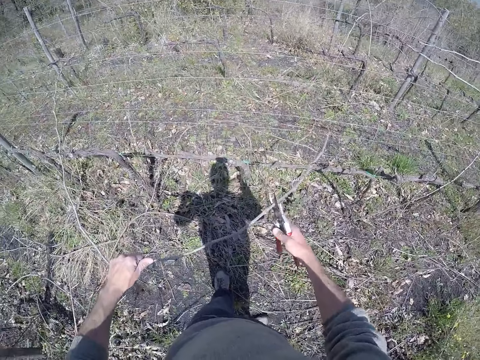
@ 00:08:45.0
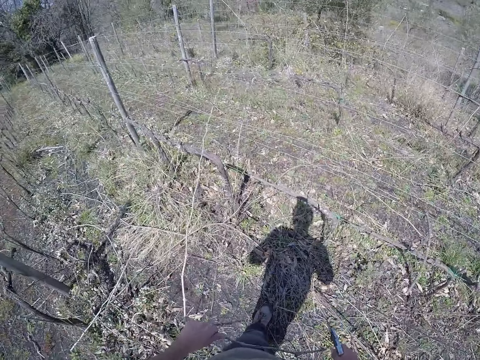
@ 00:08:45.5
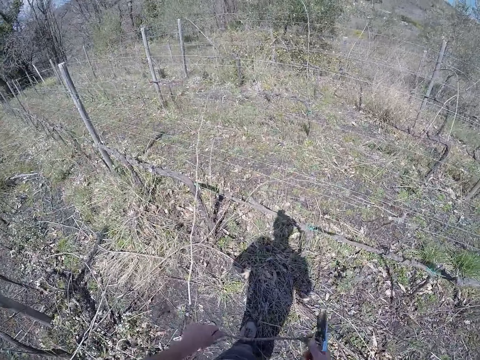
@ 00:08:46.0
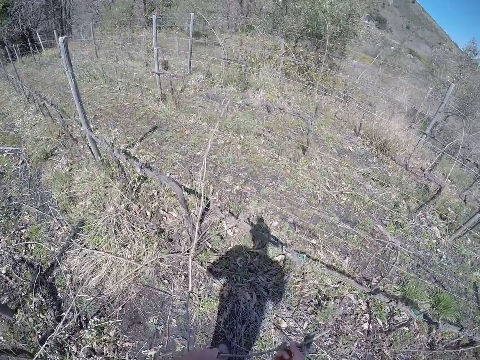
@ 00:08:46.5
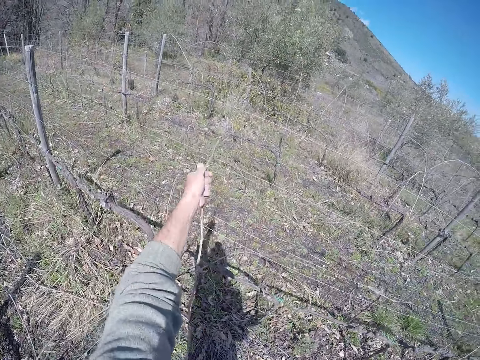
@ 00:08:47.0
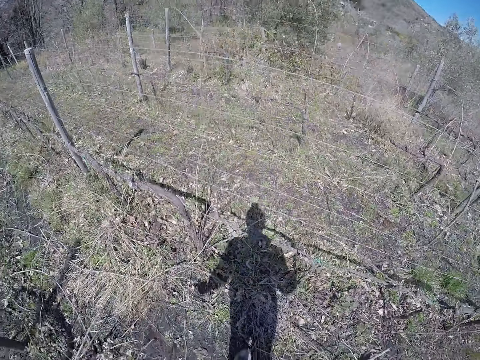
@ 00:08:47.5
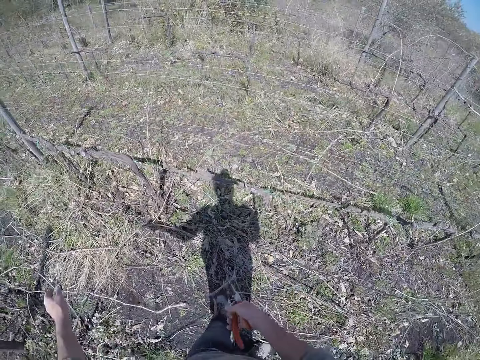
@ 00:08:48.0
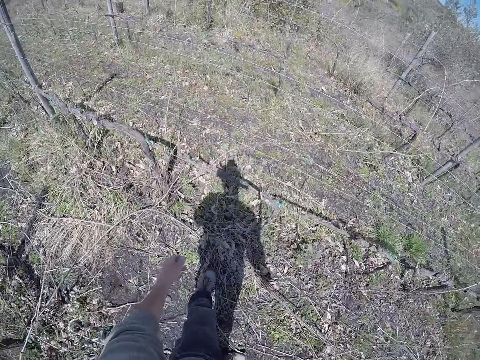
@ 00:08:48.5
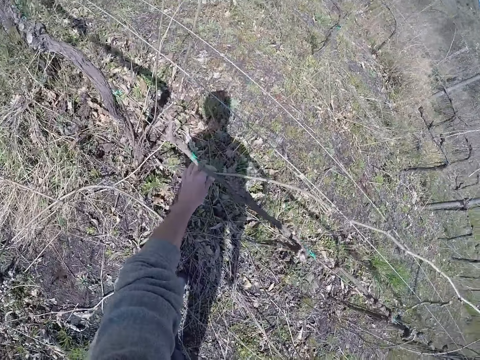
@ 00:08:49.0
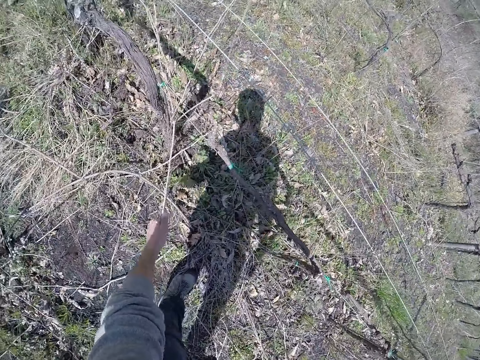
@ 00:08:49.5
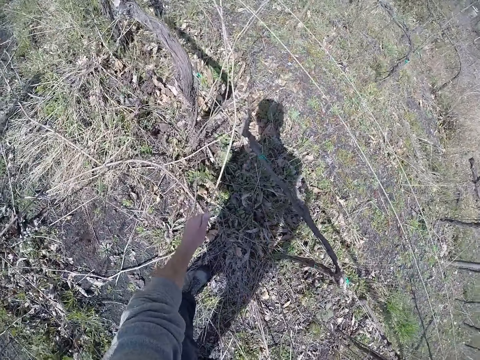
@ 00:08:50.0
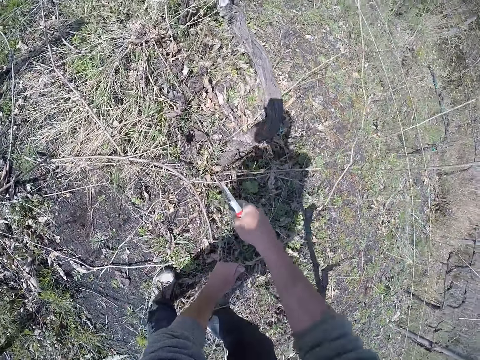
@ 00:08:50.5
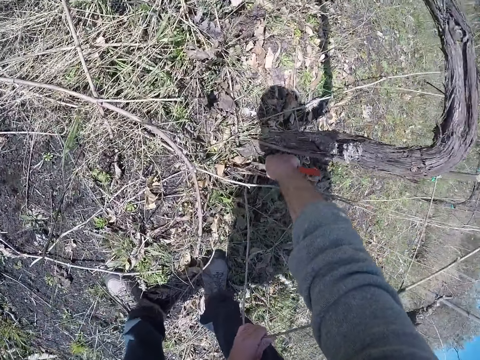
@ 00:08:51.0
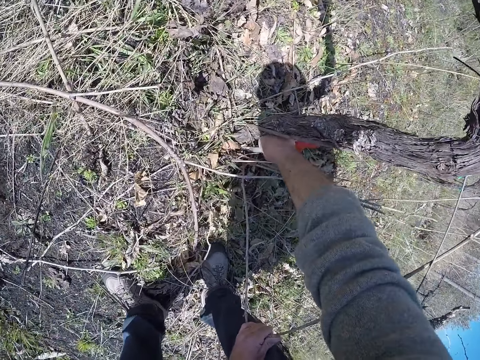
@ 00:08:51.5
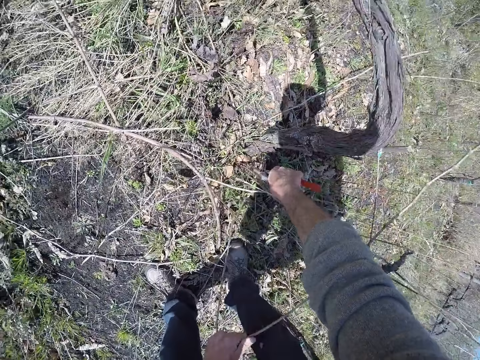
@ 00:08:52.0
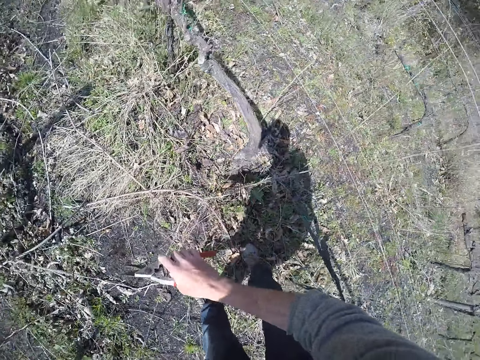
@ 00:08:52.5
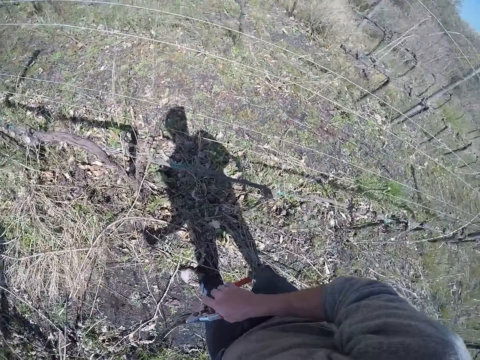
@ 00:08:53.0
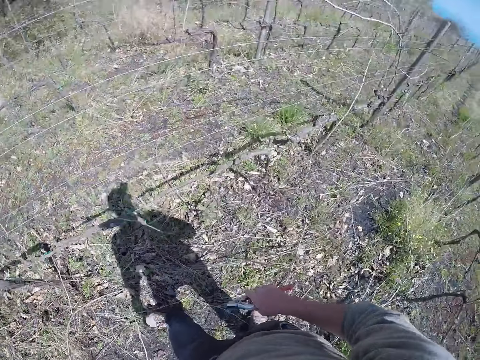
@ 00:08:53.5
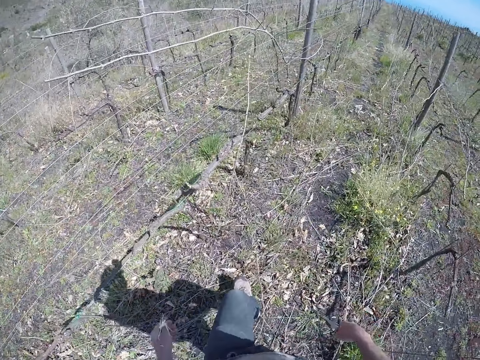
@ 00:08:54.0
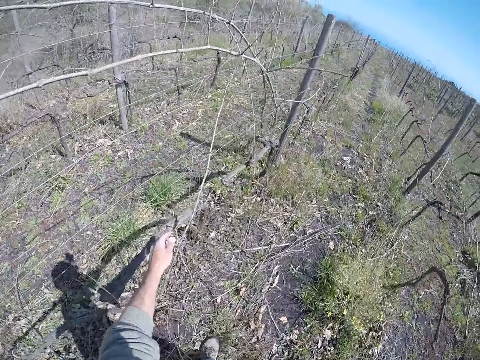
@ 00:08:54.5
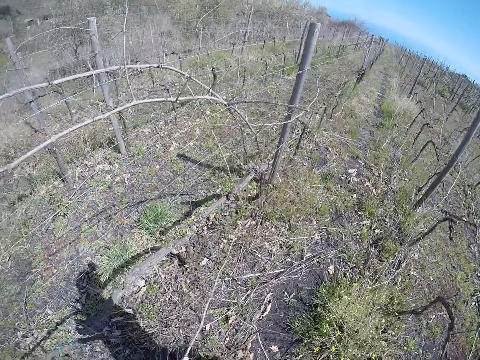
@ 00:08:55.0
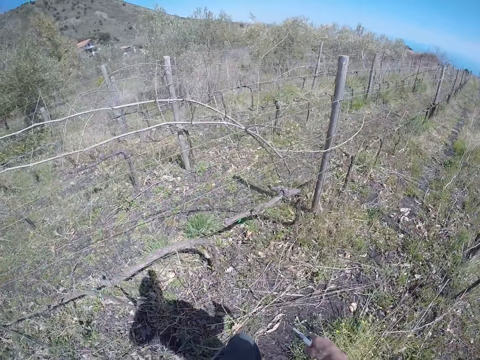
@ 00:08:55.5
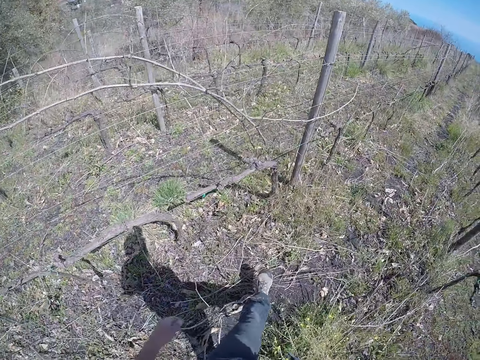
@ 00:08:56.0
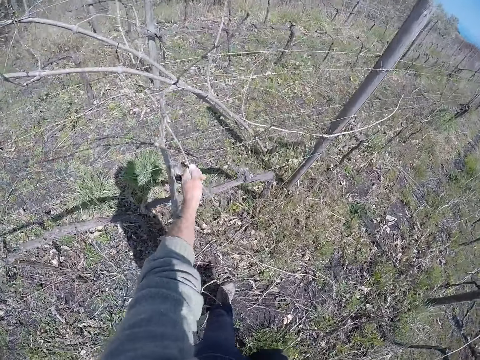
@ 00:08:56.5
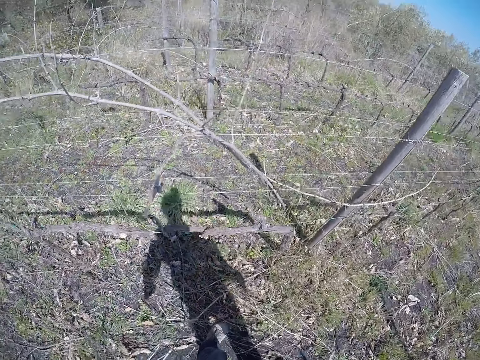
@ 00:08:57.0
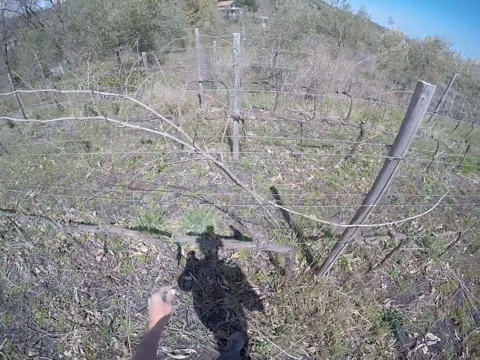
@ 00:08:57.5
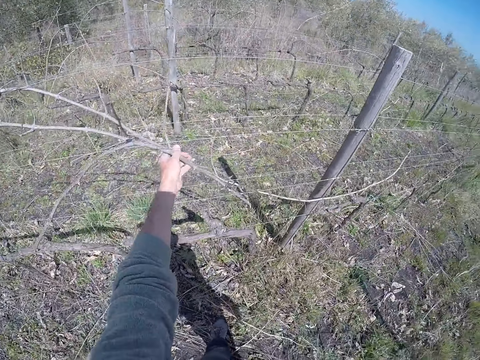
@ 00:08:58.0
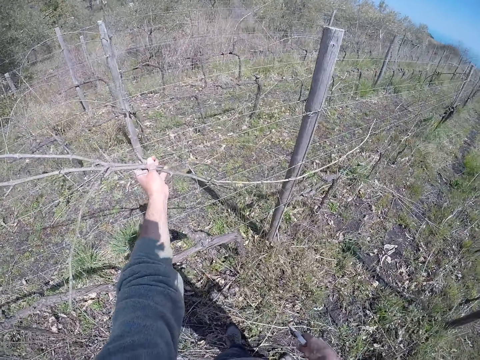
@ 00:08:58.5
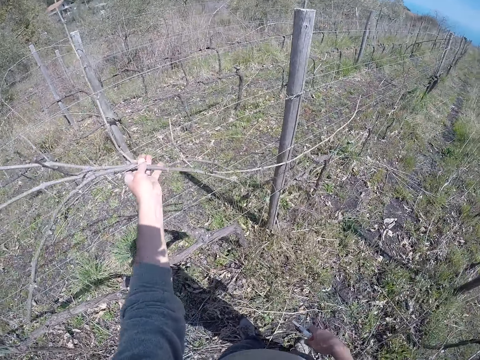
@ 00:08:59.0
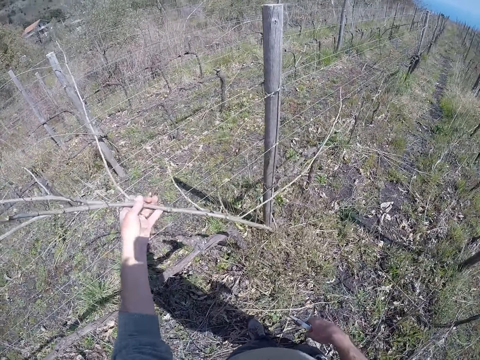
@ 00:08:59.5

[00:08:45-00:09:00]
The camera wearer holds the stick on the barbed wire with his right hand. He pulls the stick from the barbed wire with his left hand. He drops the stick on the ground with both hands. He pulls a stick from the soil with his left hand. He picks sticks. He cuts the stick in the soil with the side cutter in his right hand. He drops the stick on the ground with his left hand. He picks a stick from the barbed wire with his left hand. He drops the stick on the ground with his left hand. He picks a stick from the barbed wire with his left hand. He drops the stick on the ground with his left hand. He picks some sticks from the barbed wire with his left hand.

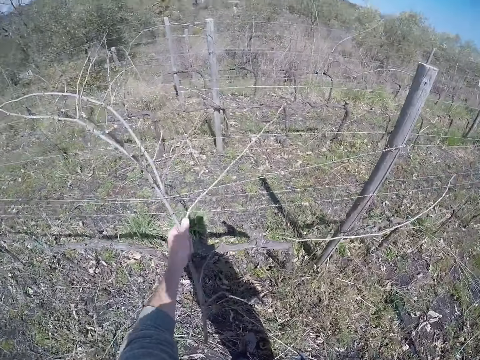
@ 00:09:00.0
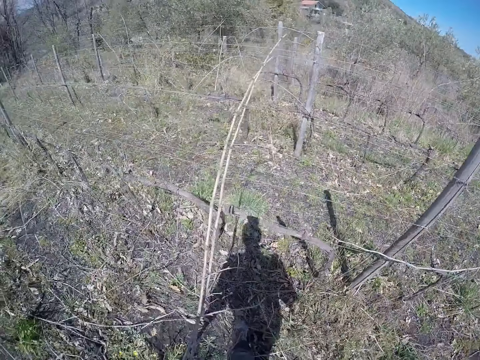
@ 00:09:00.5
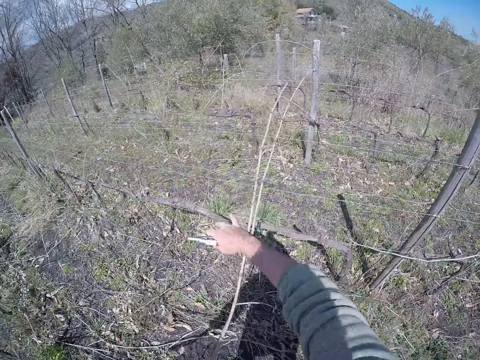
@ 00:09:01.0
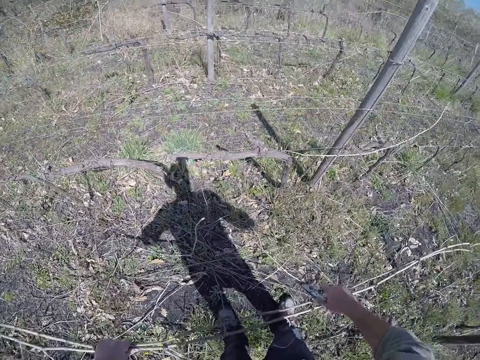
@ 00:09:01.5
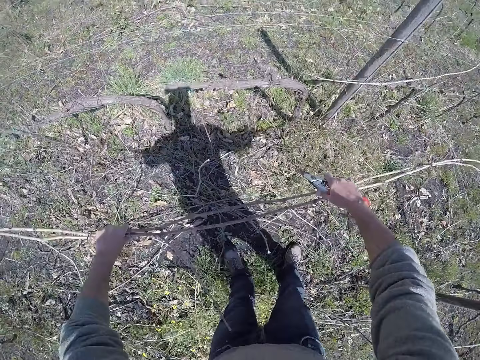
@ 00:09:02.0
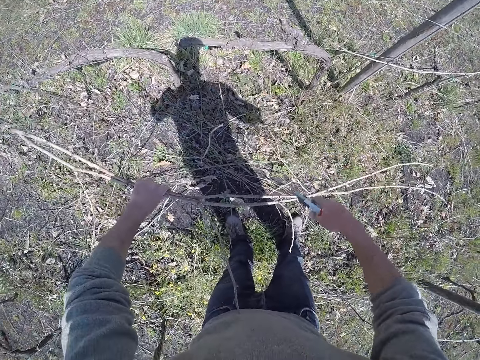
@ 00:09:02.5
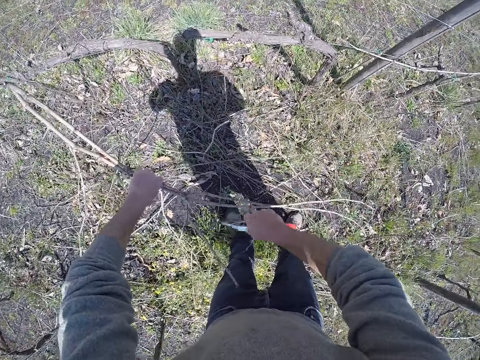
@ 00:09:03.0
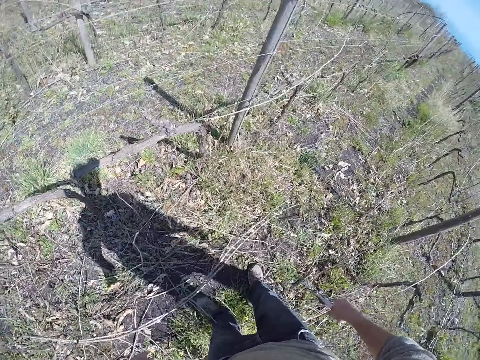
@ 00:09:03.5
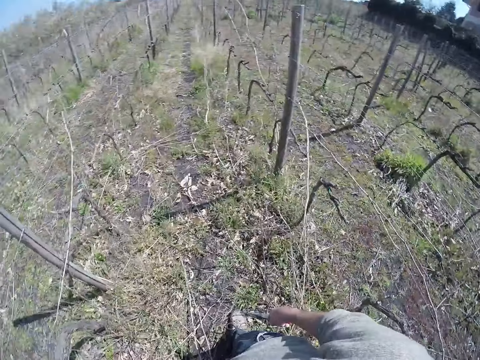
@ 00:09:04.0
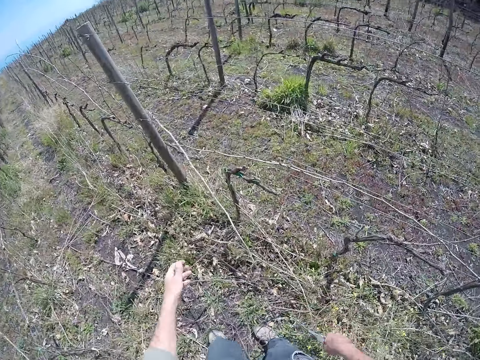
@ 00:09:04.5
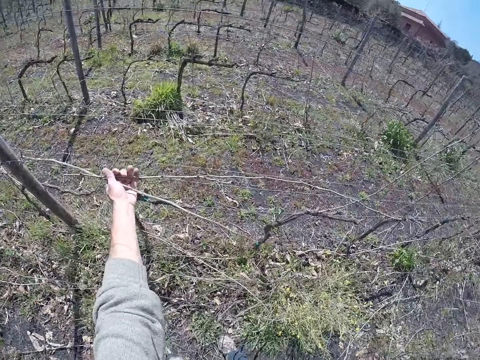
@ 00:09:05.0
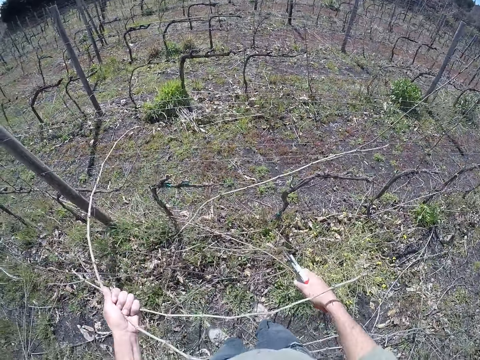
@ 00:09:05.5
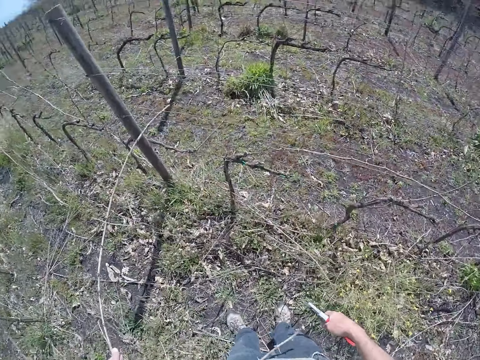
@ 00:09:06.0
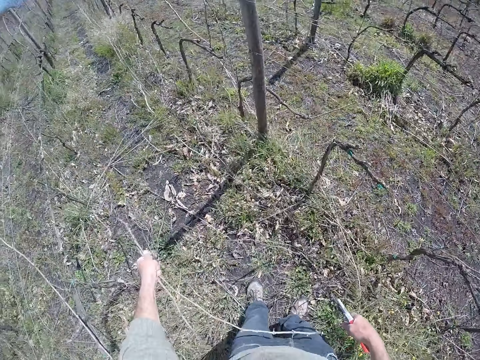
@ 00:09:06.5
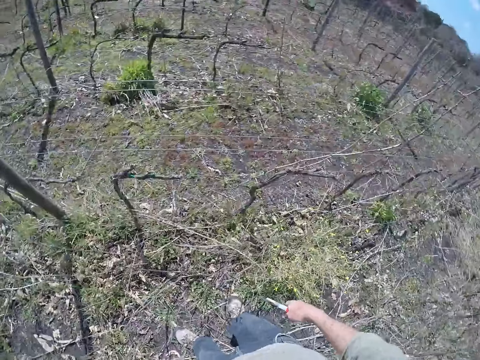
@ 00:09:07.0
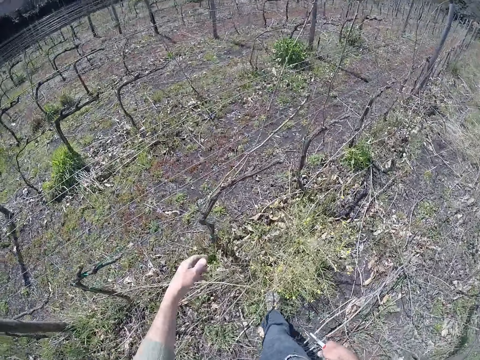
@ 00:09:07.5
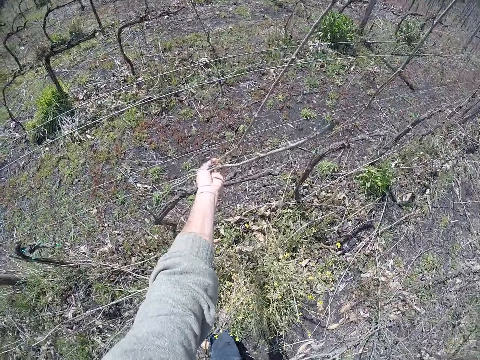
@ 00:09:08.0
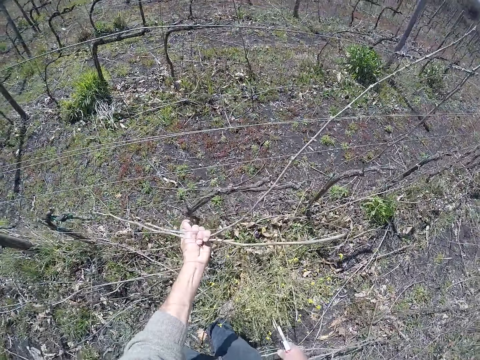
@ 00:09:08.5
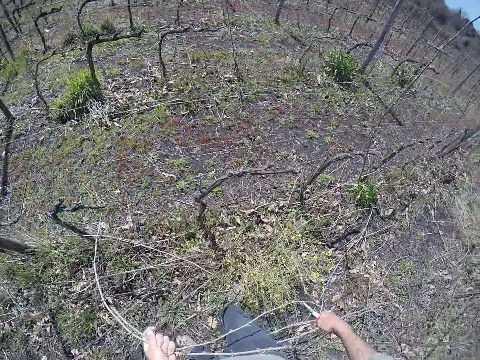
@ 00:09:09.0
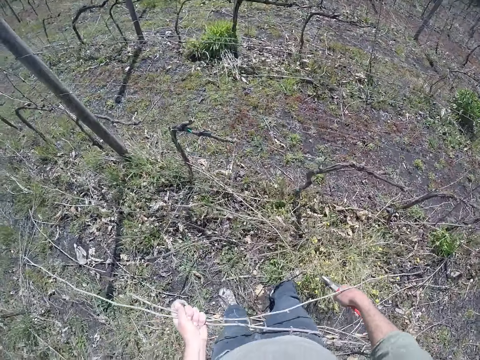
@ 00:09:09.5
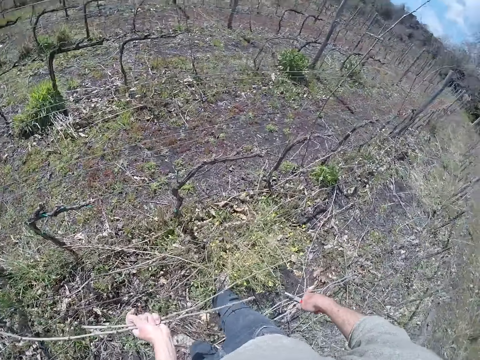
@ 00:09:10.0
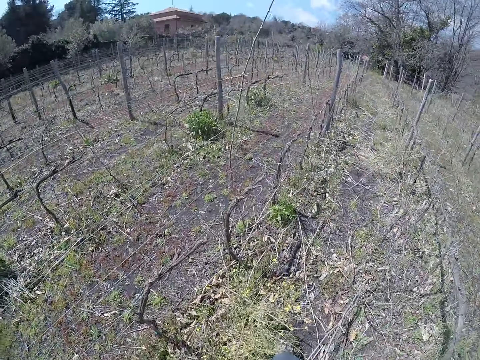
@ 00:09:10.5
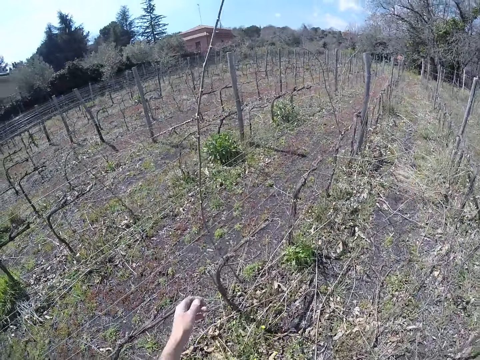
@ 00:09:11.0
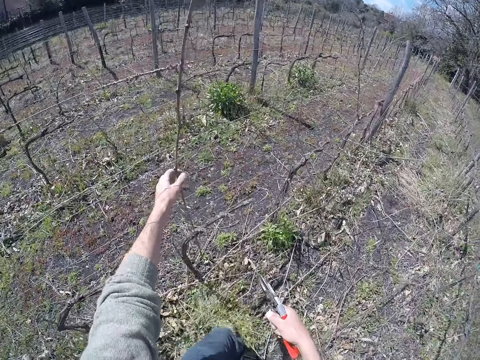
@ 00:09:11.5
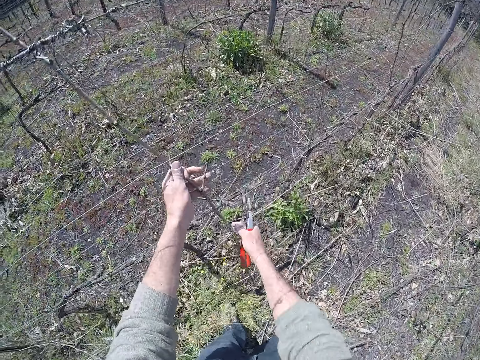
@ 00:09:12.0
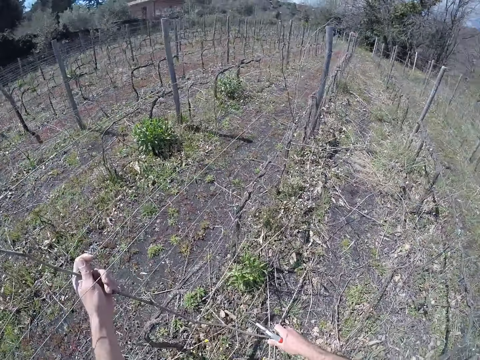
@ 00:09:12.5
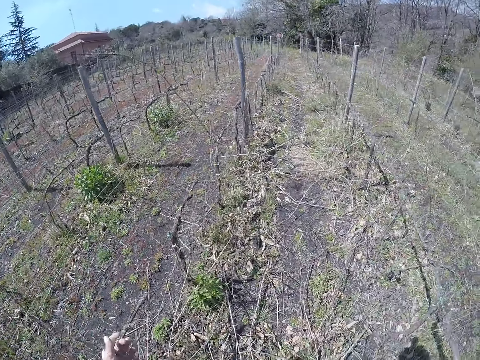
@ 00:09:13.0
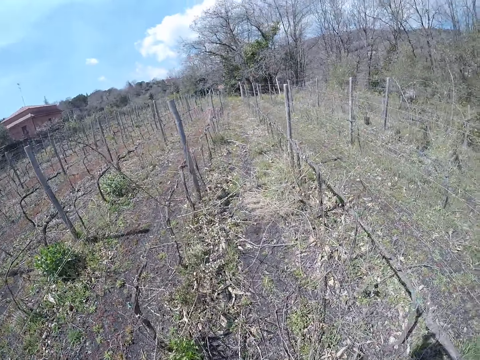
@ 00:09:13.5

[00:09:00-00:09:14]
The camera wearer pulls the stick from the barbed wire with his right hand. He holds the sticks with both hands. He cuts the stick with the side cutter in his right hand. He drops the stick on the ground with his left hand. He picks some sticks from the barbed wire with his left hand. He drops the sticks. He picks some sticks from the barbed wire with his left hand. He drops the sticks. He holds a stick on the barbed wire with his left hand. He picks sticks. He pulls the stick from the barbed wire with both hands.
